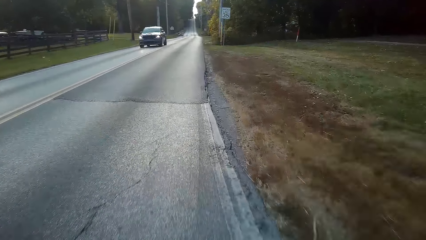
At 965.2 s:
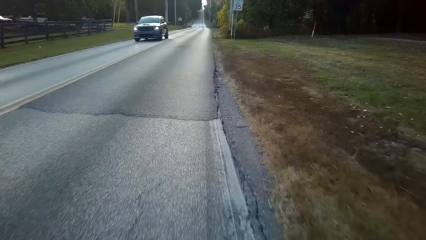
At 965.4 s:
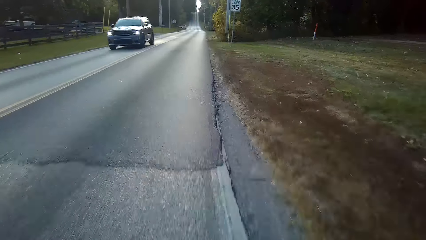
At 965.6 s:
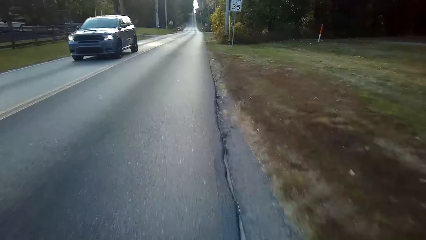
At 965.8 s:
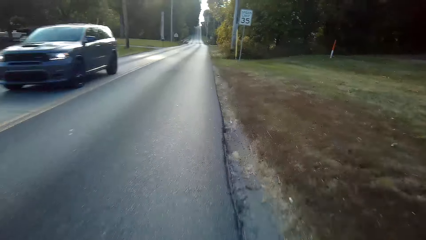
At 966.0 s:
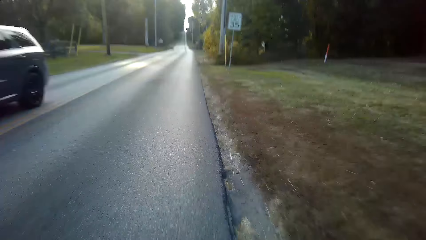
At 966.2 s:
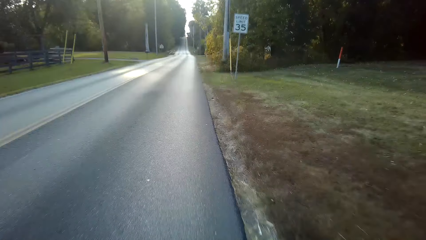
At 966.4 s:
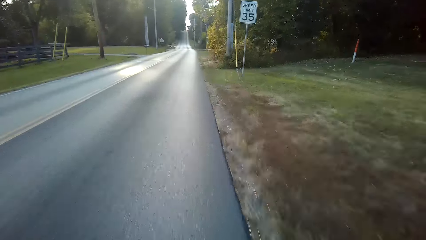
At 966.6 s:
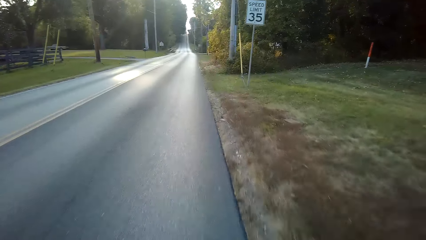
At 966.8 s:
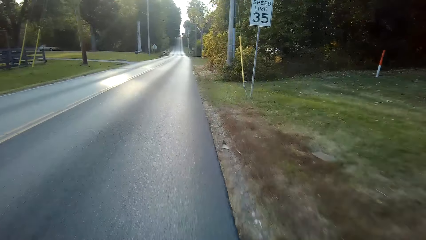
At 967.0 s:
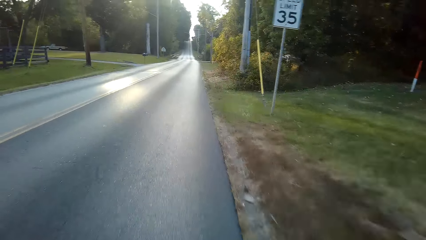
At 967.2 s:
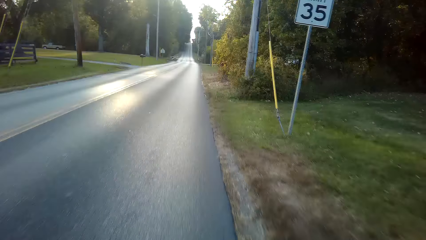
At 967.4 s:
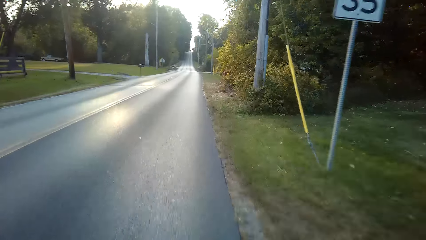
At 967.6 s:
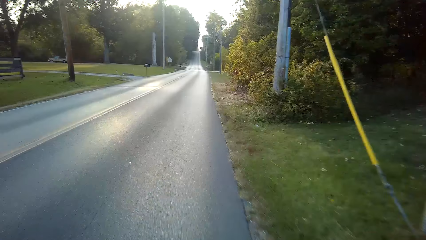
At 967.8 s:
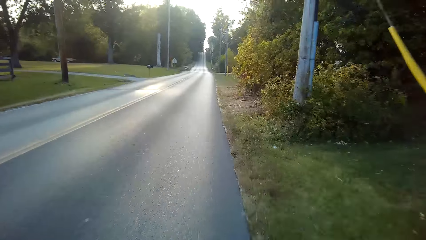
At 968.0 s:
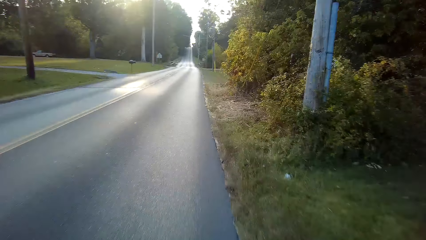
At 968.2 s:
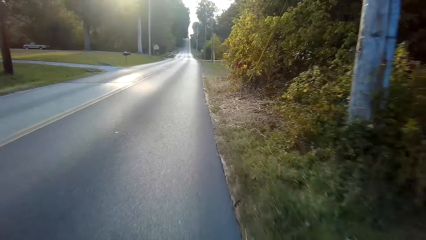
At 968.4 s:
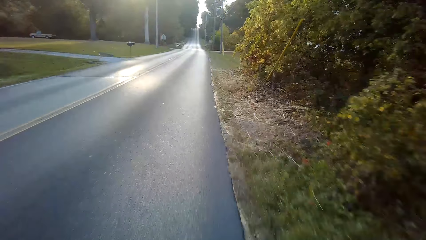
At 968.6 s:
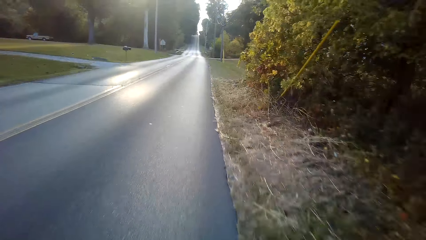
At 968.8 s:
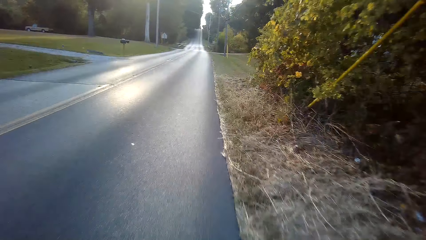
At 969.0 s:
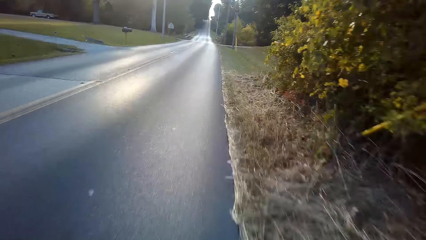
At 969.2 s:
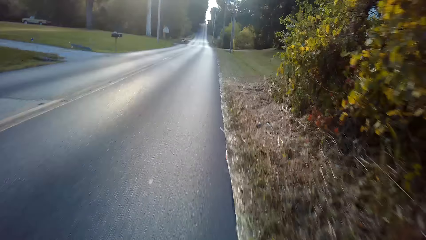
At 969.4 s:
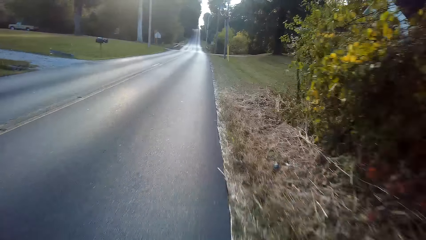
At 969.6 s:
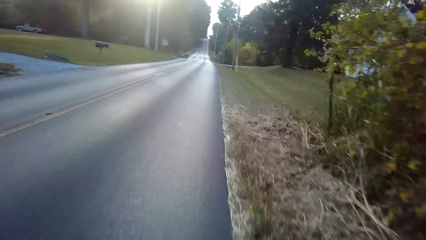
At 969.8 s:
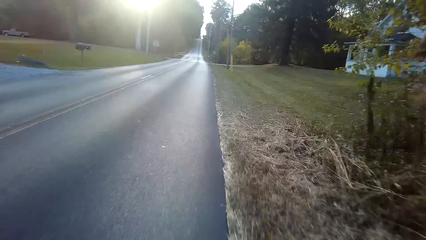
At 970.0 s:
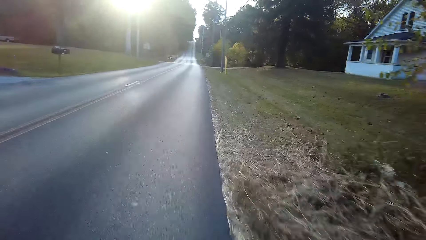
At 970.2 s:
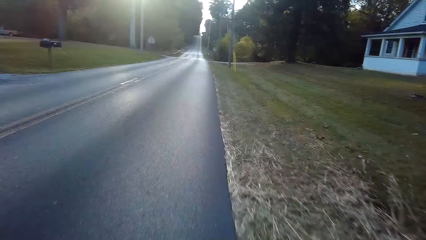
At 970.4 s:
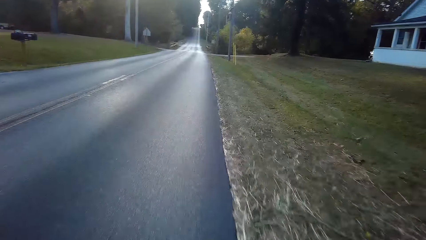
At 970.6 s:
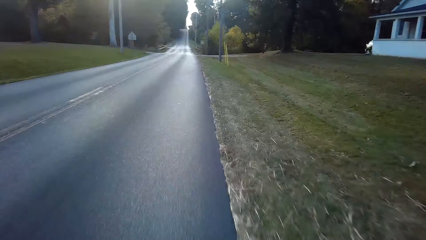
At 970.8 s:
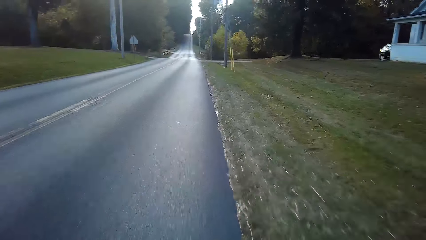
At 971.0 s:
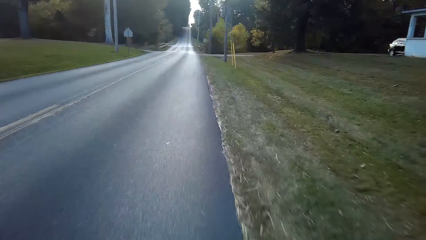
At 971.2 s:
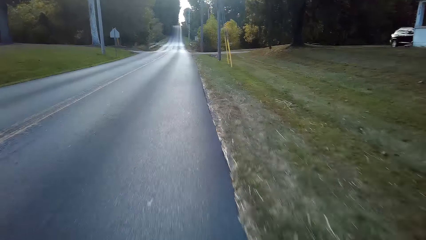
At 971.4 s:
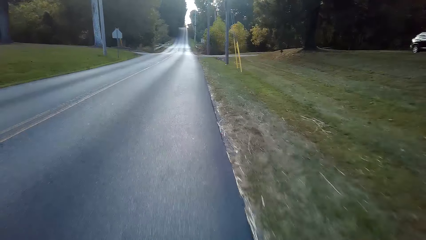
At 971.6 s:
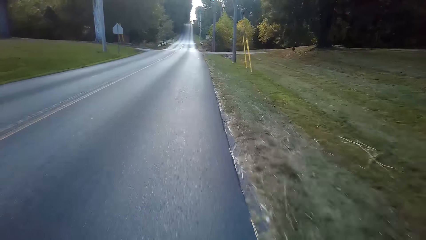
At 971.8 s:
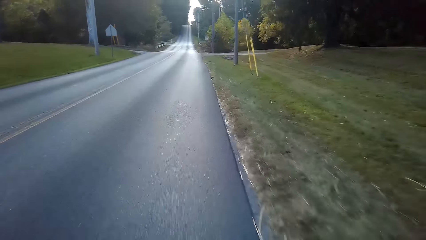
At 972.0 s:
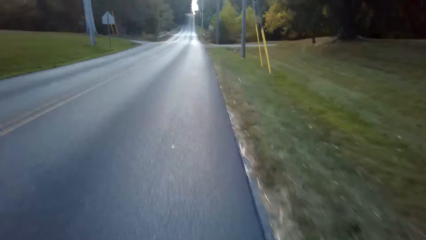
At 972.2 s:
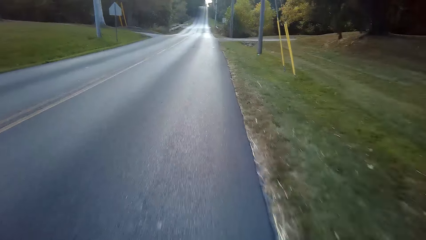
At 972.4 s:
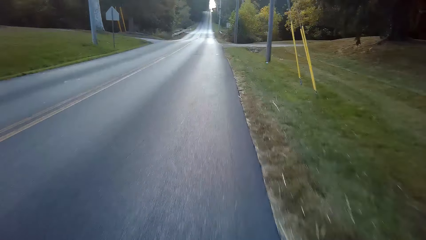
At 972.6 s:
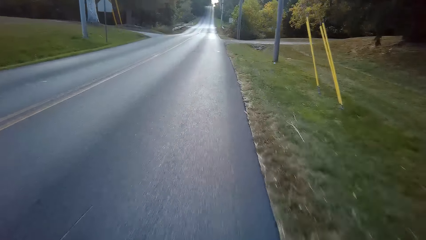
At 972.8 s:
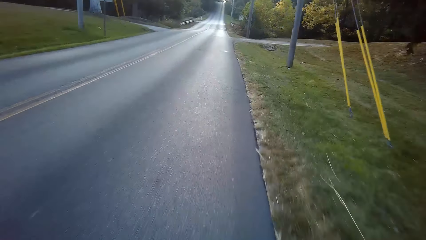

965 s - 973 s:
The camera wearer looks at the speed limit. They cycle a bicycle on the road.

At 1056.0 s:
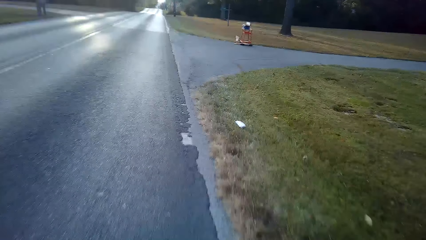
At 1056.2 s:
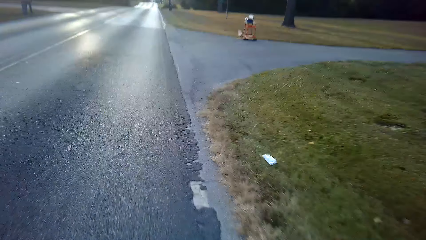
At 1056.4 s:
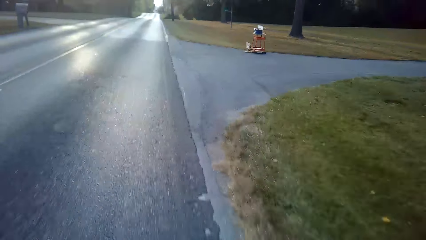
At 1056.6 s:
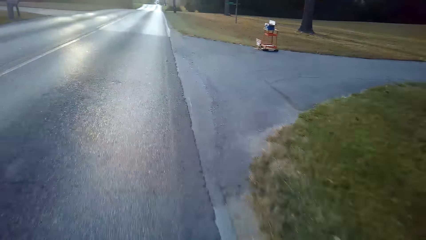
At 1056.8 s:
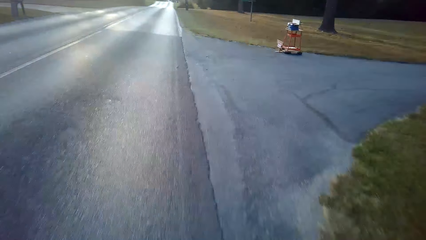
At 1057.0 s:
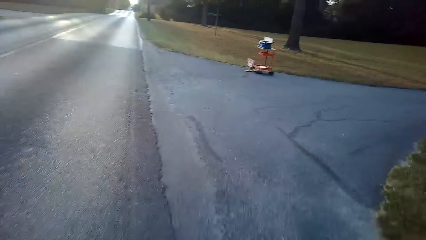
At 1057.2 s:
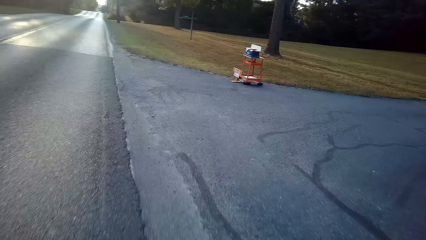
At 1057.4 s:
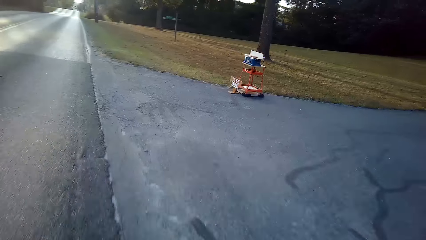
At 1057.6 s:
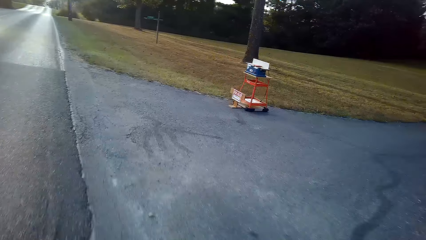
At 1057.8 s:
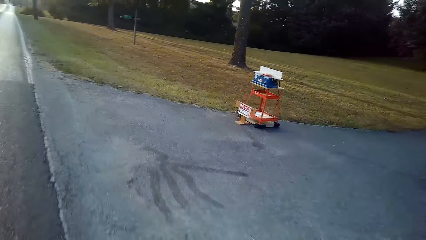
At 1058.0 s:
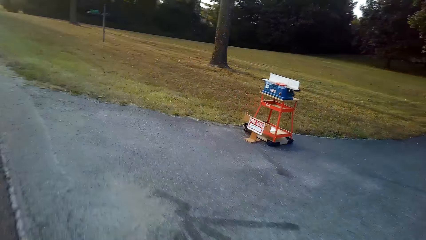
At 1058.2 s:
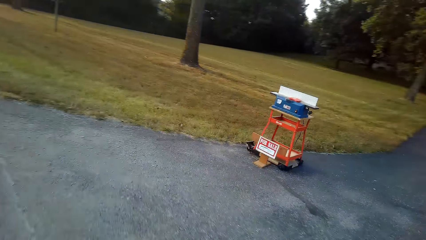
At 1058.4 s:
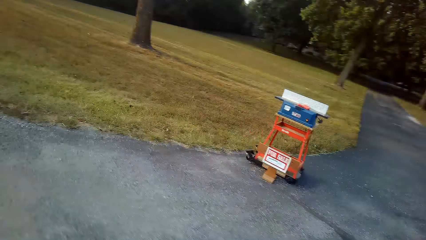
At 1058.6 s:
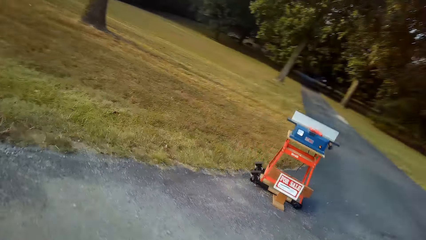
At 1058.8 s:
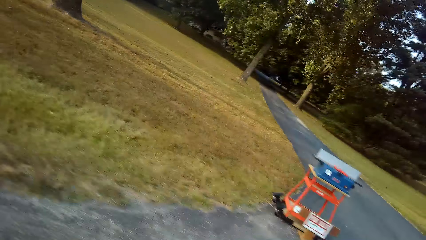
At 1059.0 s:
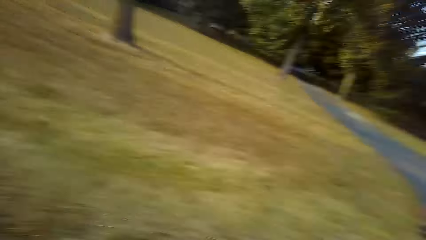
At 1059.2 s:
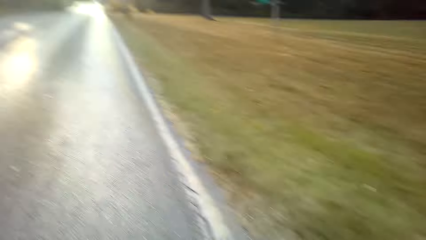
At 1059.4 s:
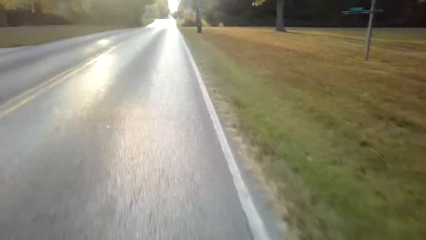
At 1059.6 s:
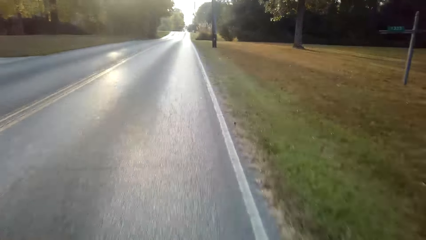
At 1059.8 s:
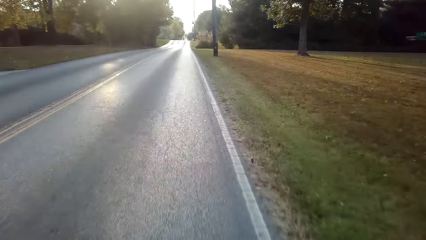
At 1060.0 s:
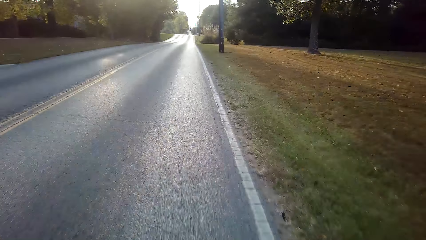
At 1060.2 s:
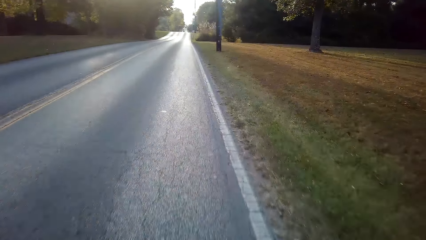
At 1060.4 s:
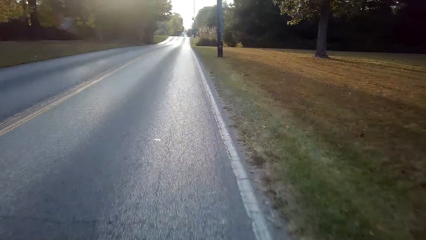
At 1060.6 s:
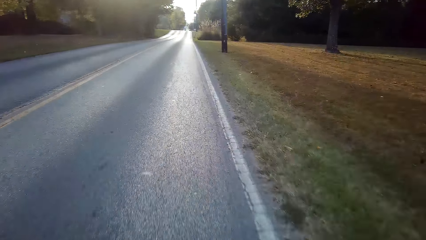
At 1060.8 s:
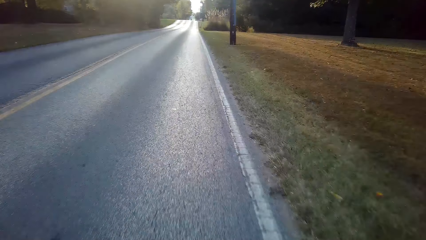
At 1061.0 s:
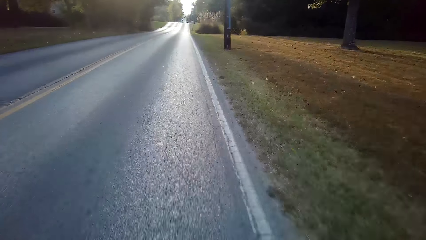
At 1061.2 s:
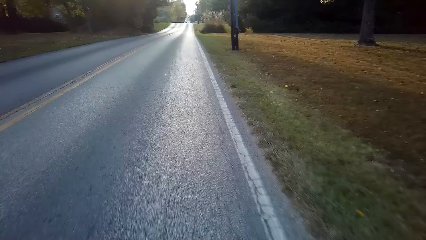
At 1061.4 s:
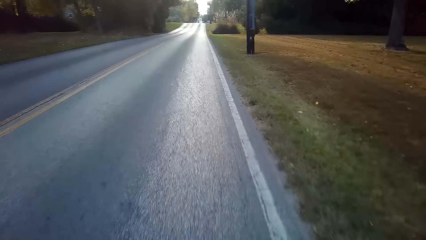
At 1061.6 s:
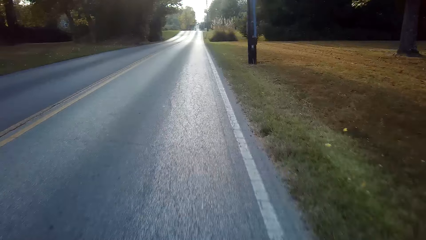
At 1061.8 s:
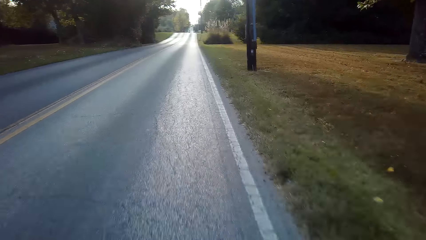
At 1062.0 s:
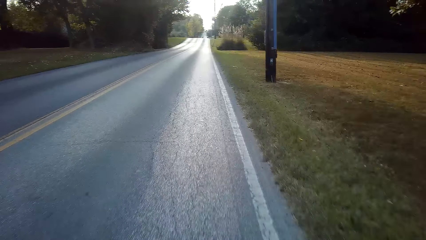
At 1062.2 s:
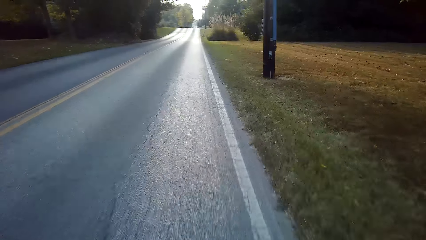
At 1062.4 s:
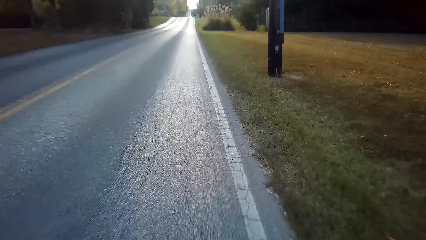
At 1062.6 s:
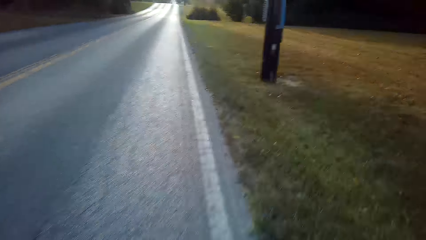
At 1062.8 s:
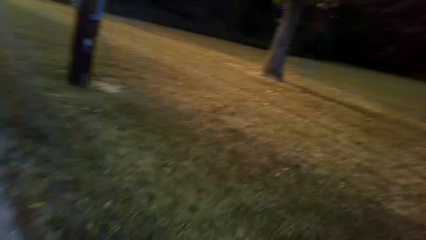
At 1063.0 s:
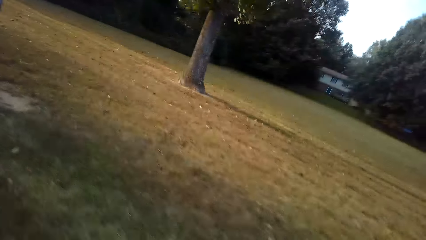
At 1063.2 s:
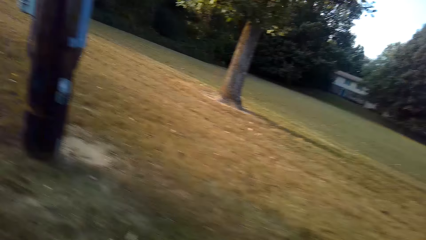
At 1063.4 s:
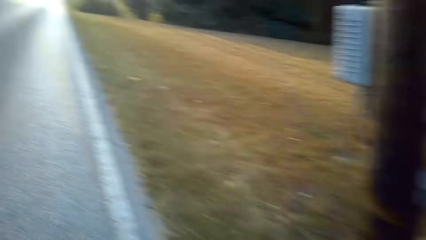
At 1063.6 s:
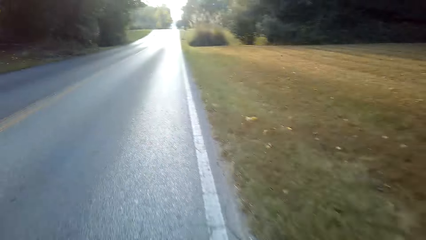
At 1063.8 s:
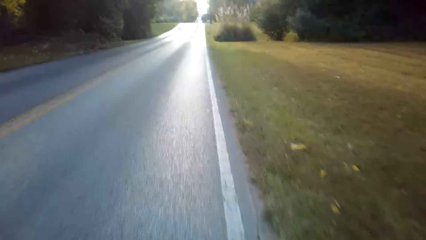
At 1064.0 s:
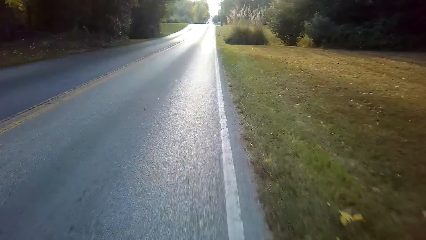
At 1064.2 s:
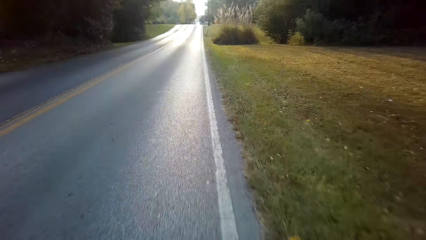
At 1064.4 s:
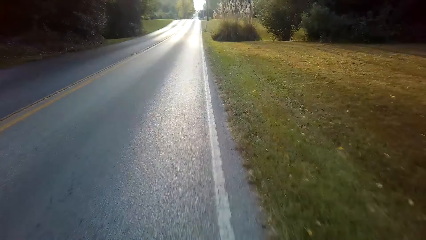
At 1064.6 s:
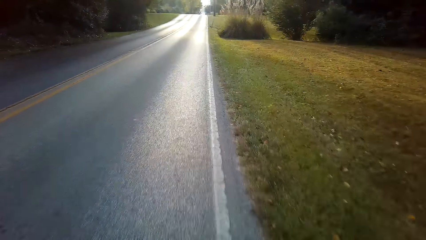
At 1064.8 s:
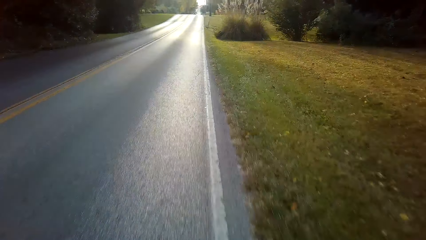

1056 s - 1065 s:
The camera wearer looks at something. They cycle a bicycle on the road. They look to the right. They cycle a bicycle on the road.
